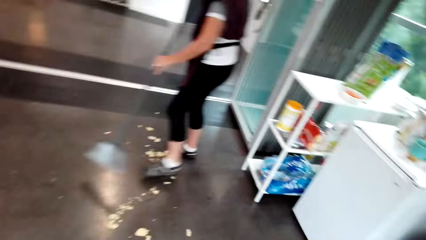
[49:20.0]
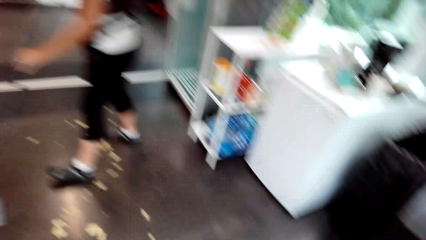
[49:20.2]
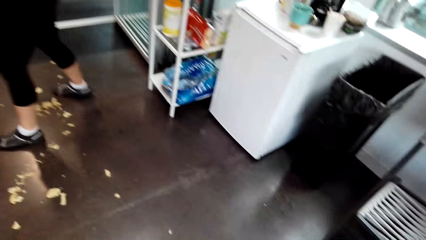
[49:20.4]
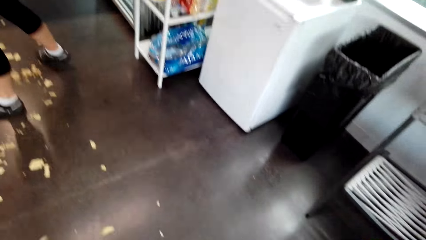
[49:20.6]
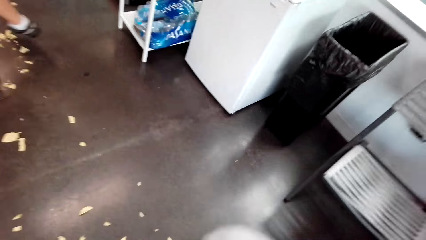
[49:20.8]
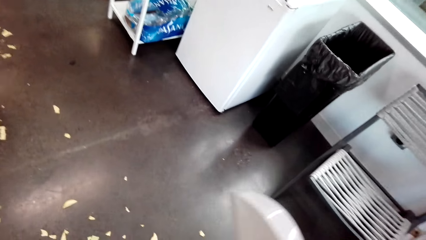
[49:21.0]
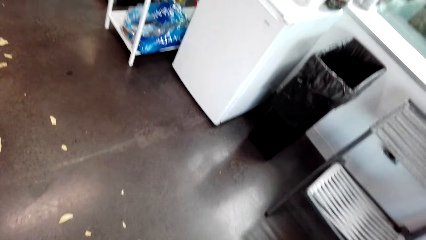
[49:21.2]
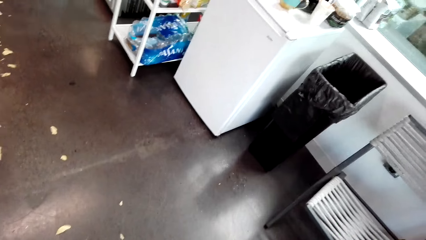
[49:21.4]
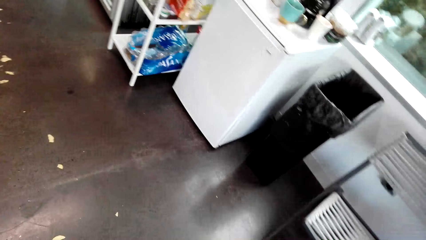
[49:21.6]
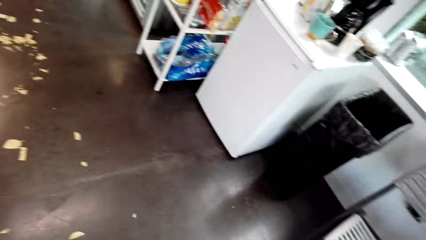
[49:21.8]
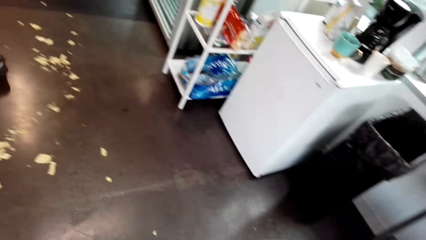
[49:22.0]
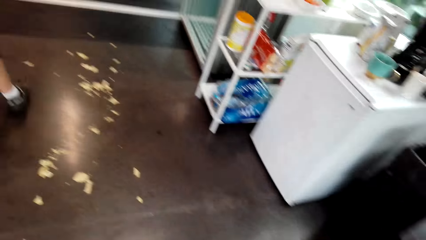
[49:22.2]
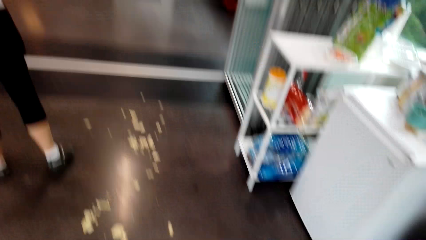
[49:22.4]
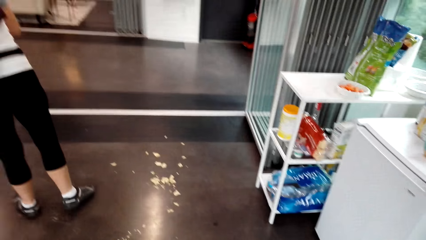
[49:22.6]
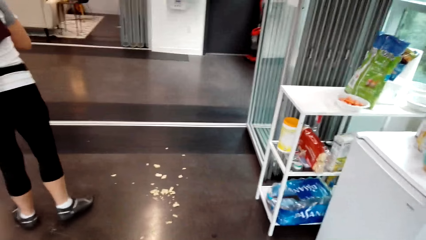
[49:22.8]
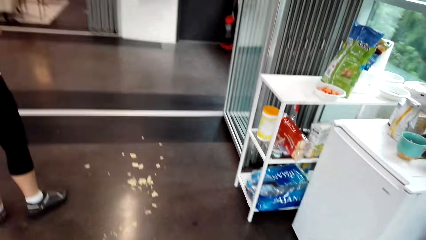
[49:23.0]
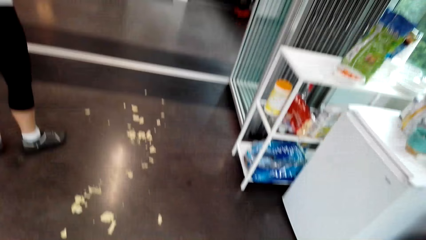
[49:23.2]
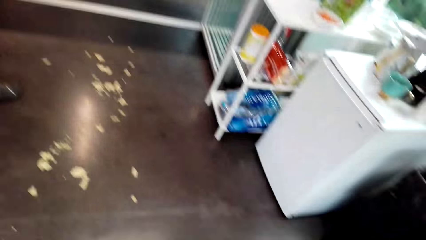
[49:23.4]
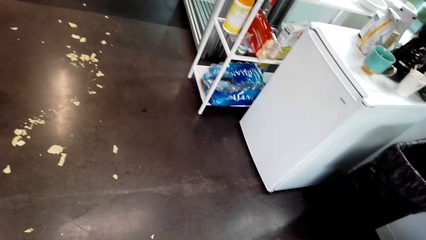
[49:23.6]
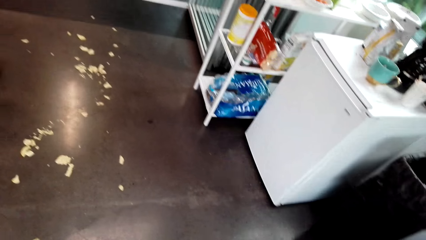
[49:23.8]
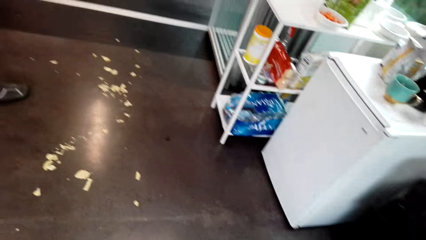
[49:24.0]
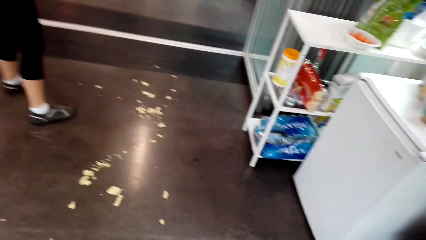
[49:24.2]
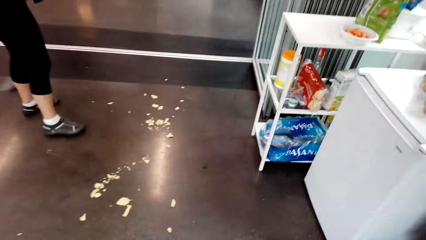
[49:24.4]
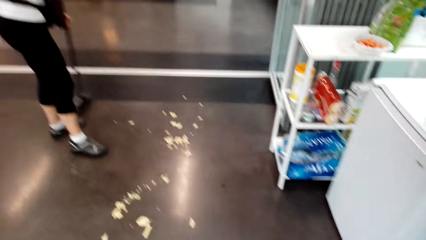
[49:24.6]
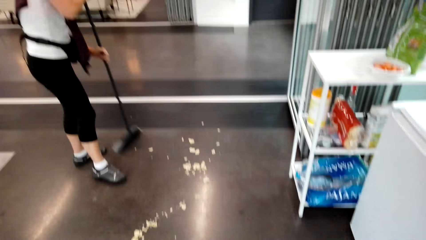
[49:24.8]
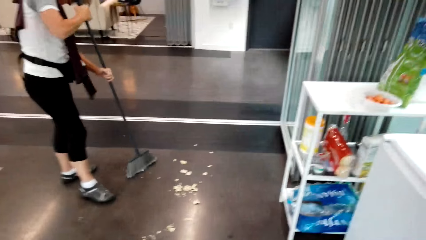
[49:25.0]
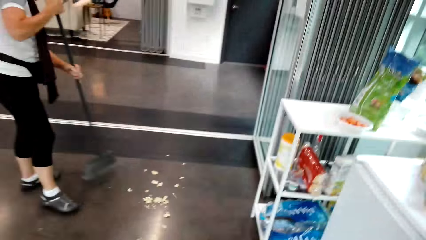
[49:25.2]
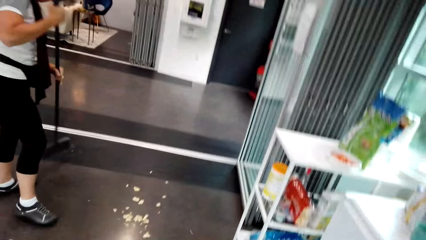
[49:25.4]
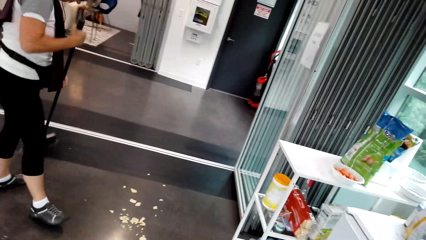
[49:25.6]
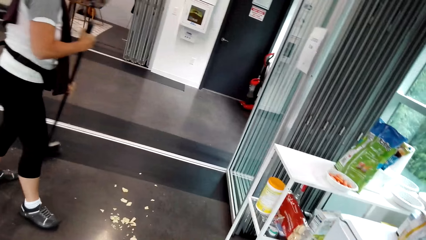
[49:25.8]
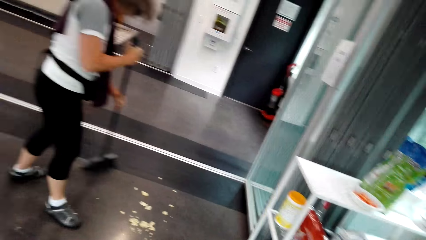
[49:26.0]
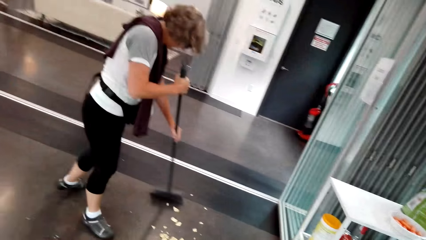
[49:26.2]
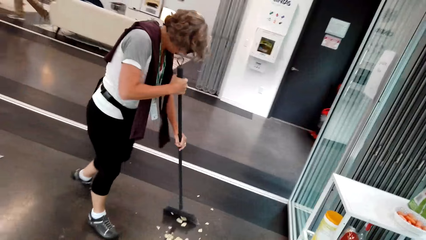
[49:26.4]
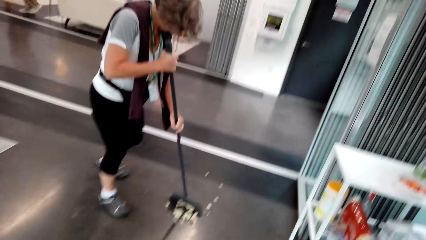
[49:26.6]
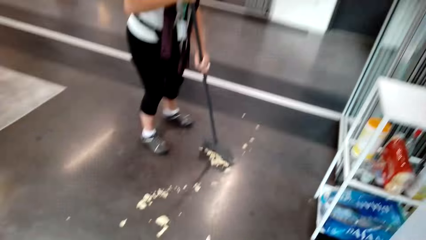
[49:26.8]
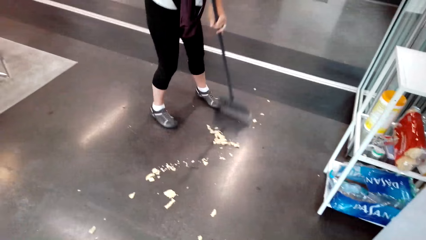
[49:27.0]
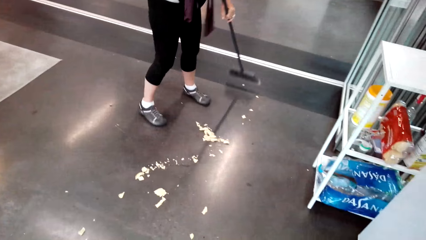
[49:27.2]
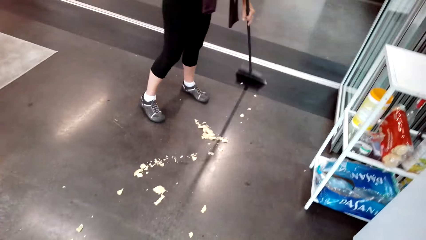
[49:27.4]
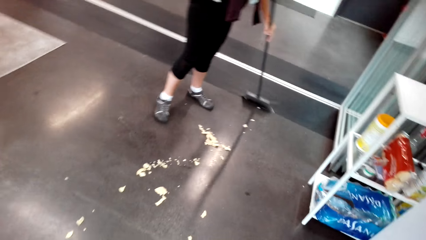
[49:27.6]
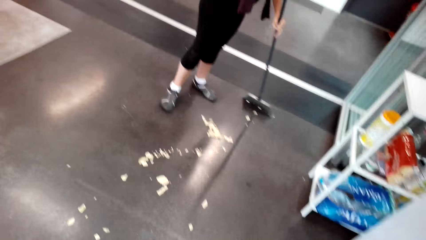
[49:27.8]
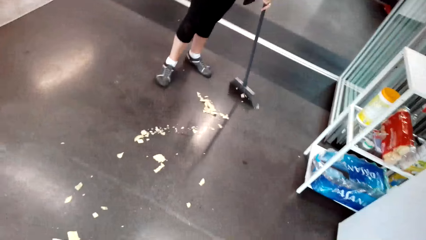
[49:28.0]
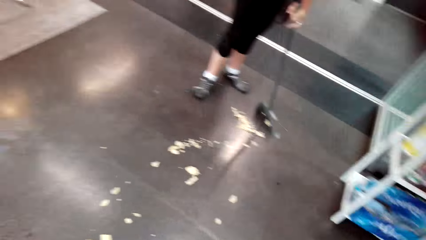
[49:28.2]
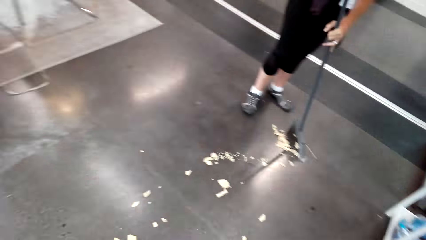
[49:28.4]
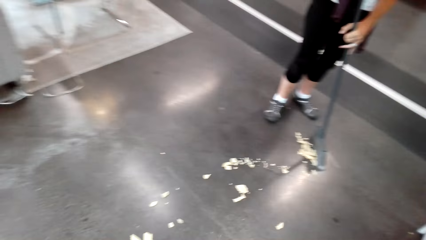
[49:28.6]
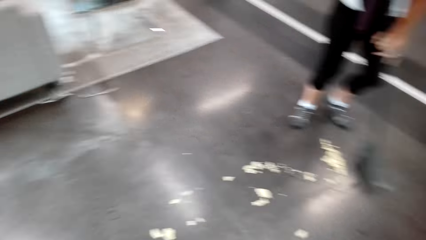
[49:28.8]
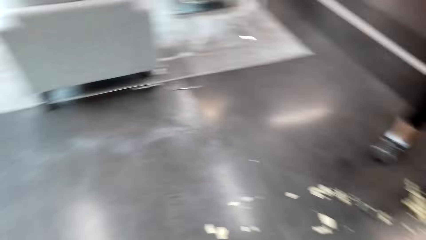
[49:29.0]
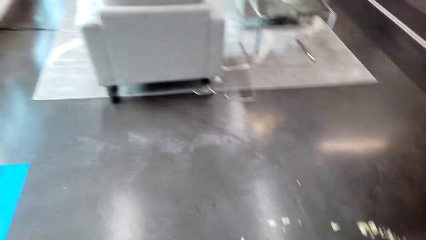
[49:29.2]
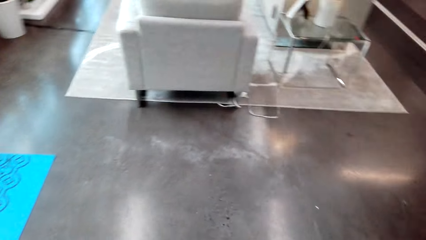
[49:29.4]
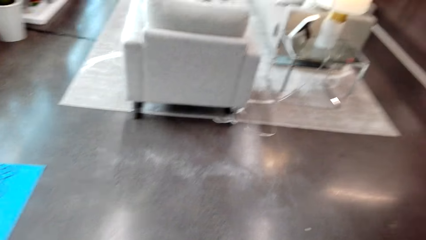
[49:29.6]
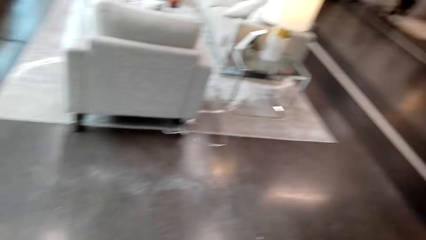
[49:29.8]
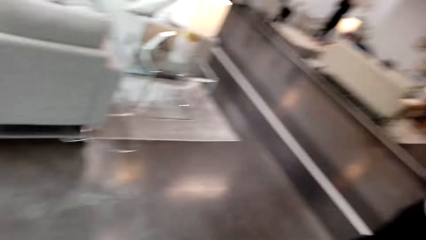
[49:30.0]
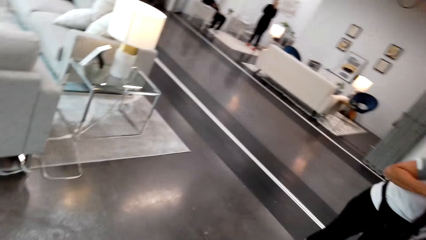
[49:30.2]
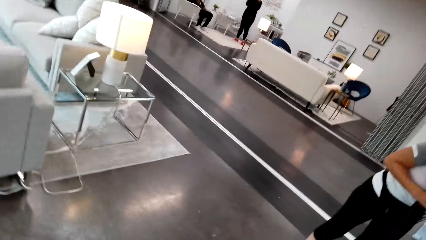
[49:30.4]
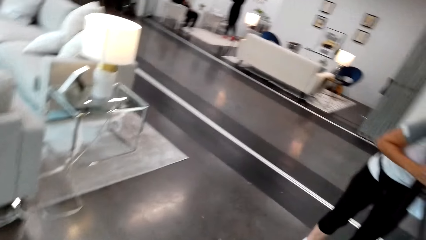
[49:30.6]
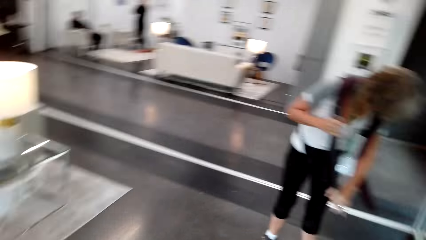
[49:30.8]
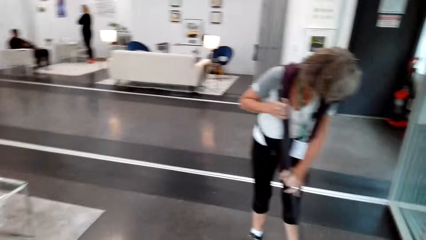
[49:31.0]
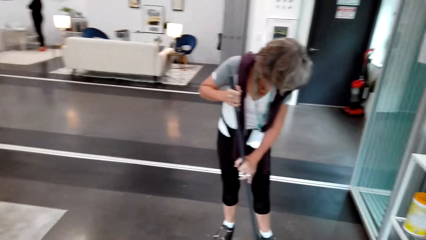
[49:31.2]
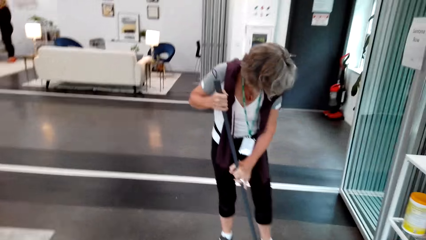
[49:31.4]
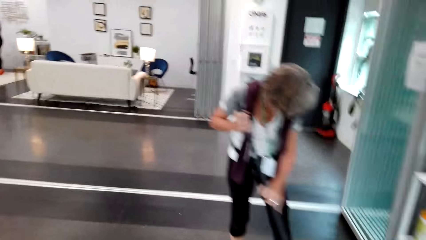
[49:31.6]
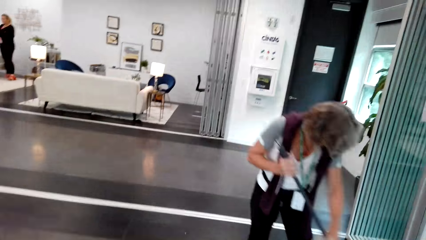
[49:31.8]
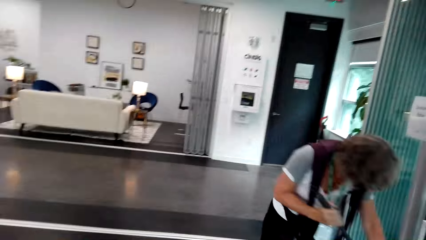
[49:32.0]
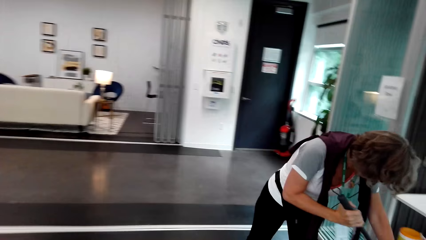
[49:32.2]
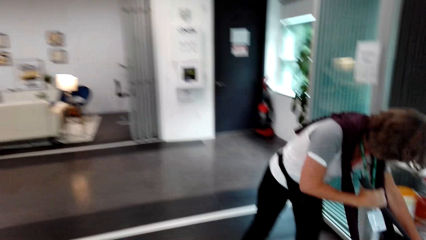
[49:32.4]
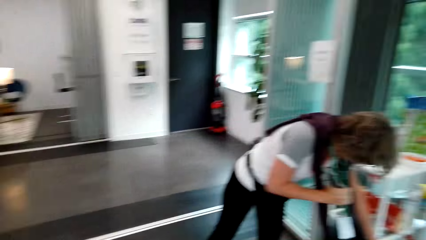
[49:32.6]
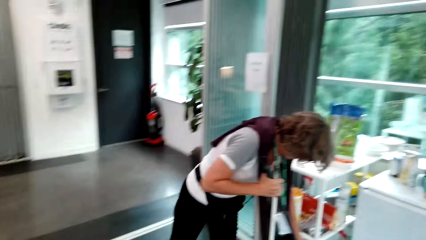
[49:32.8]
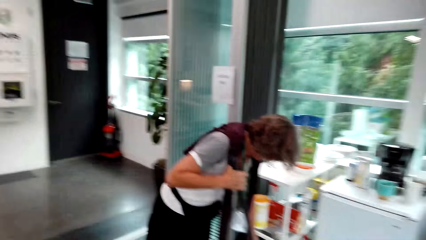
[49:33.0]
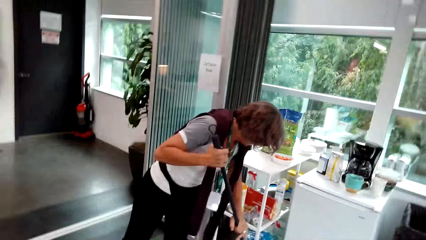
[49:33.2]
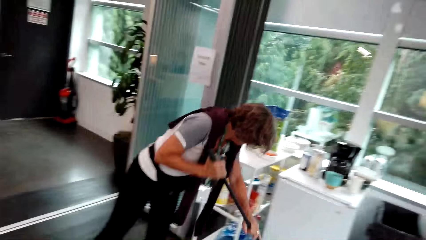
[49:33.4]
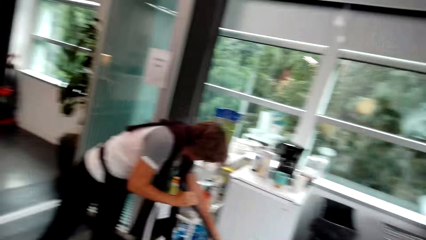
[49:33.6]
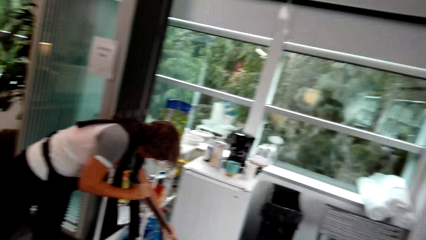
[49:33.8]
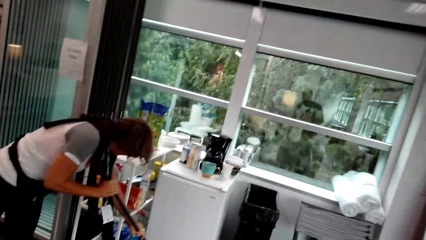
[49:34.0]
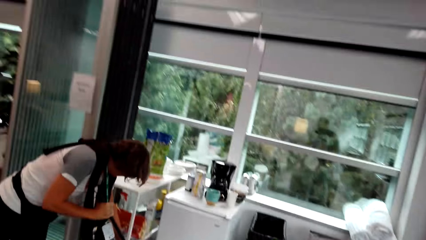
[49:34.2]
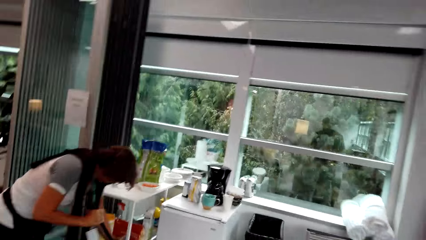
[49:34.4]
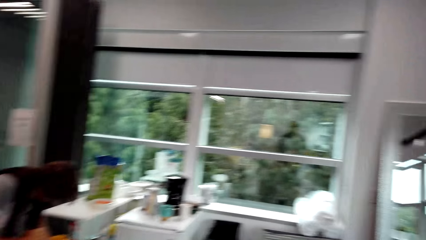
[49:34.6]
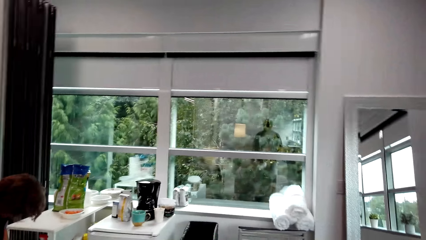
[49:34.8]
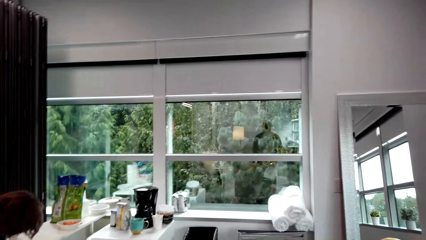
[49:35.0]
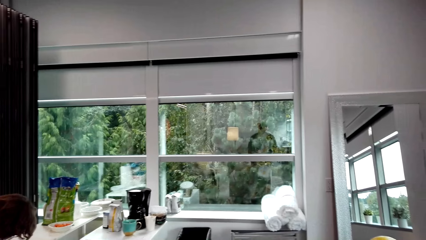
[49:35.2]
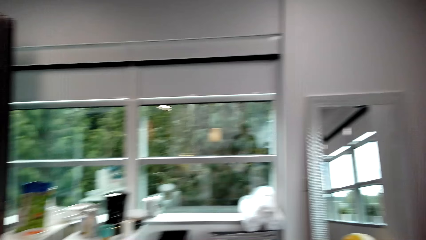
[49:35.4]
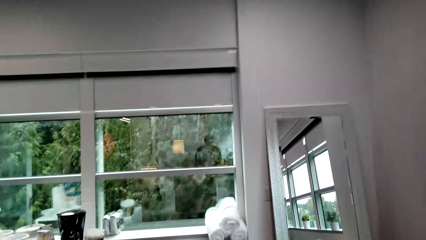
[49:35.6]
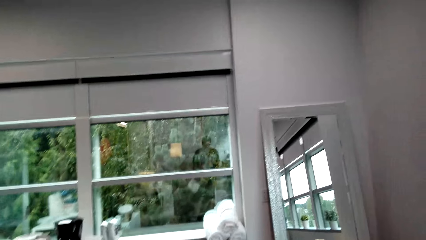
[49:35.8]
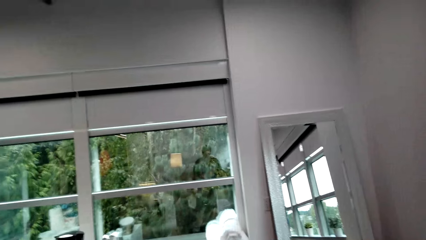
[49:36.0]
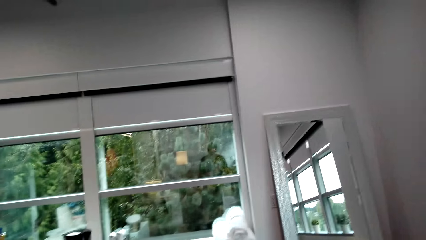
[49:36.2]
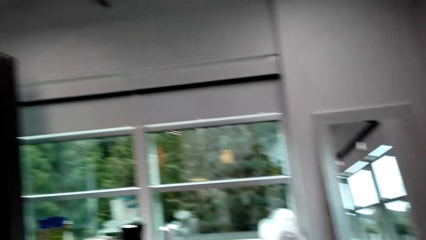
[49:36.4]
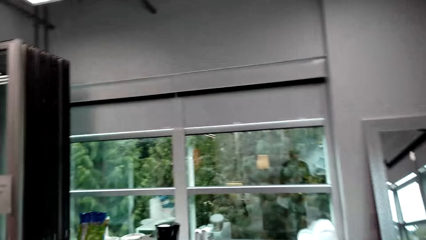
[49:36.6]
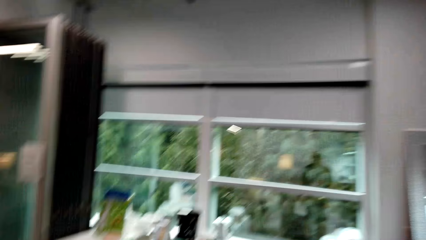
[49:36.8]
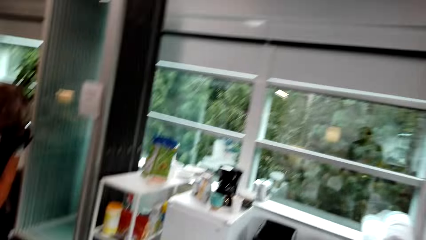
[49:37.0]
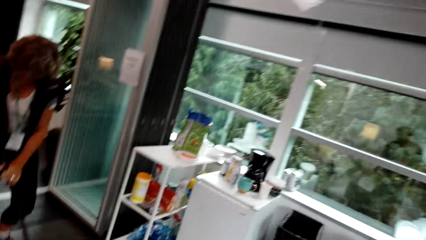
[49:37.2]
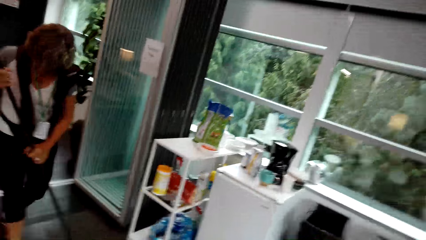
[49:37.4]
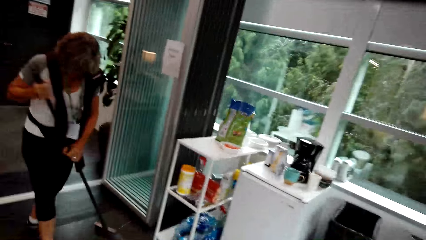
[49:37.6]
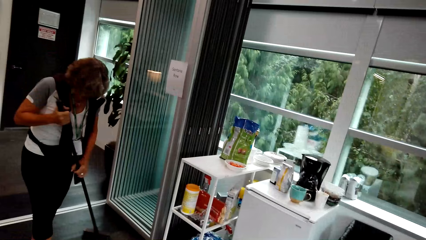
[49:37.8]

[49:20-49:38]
The camera wearer turns around. A lady sweeps. The camera wearer cleans the floor and dialogues with the lady. The lady sweeps. The camera wearer cleans the floor again and dialogues with the lady. They clean the floor again and look around. The lady holds a brush. The lady sweeps. The camera wearer cleans the floor and looks around. The lady sweeps. The camera wearer looks around.
